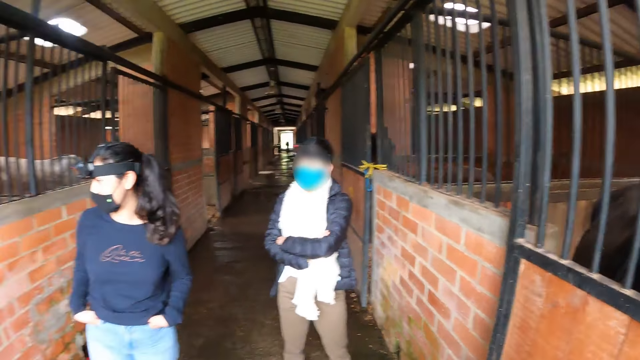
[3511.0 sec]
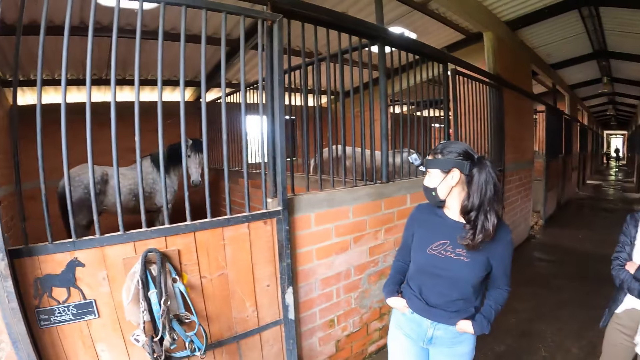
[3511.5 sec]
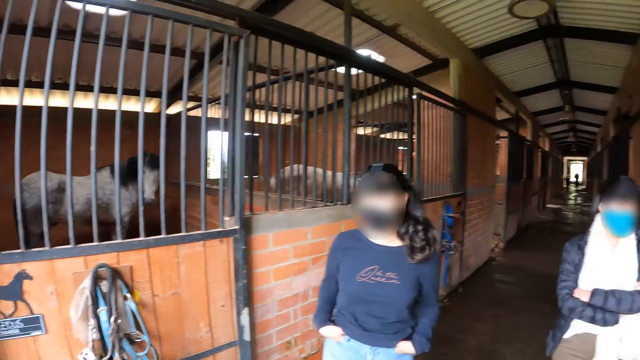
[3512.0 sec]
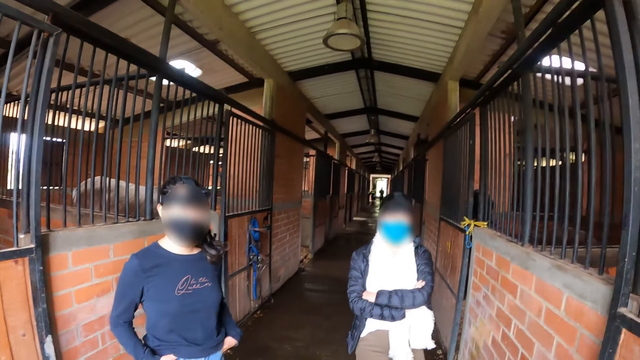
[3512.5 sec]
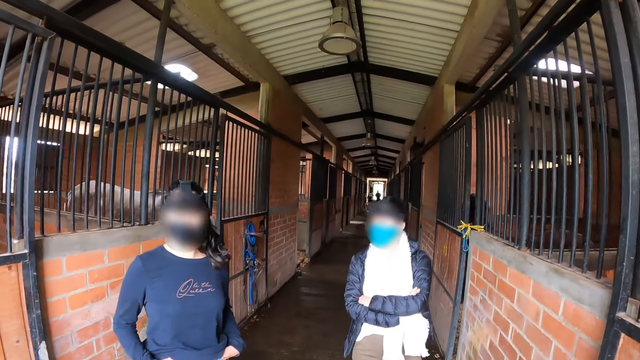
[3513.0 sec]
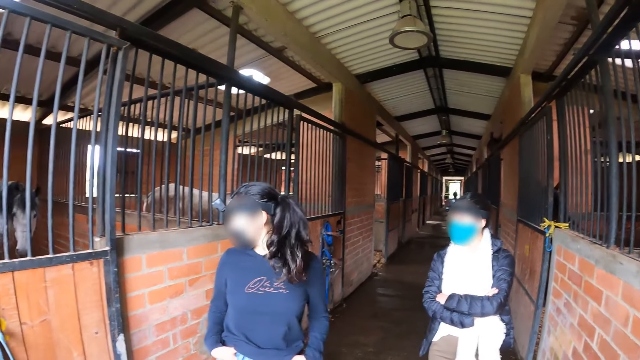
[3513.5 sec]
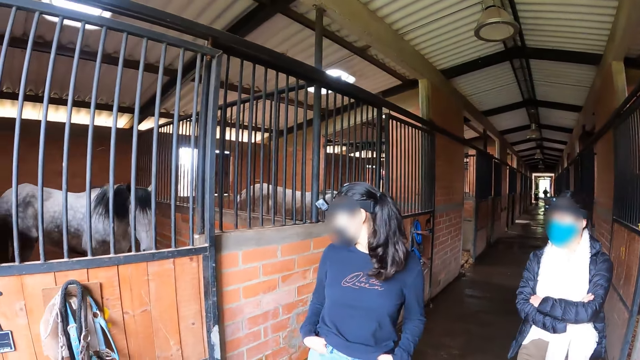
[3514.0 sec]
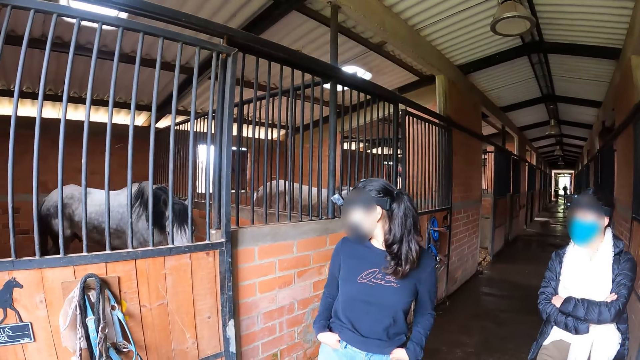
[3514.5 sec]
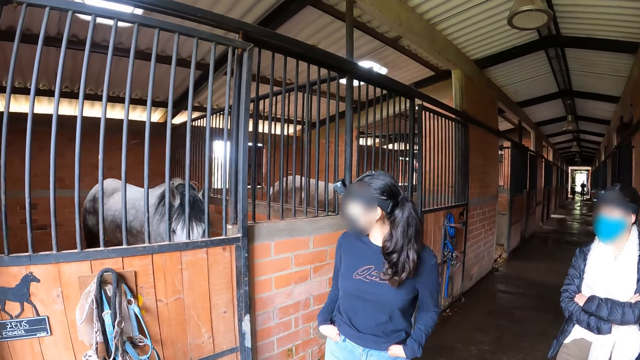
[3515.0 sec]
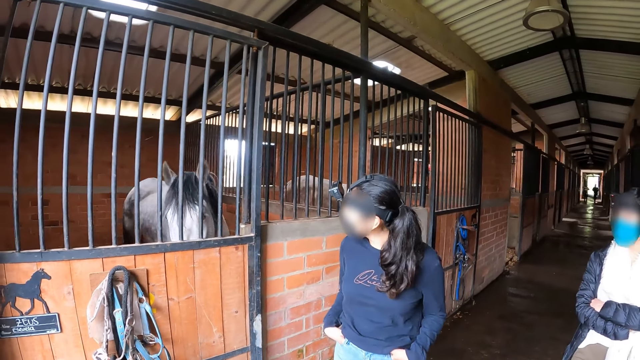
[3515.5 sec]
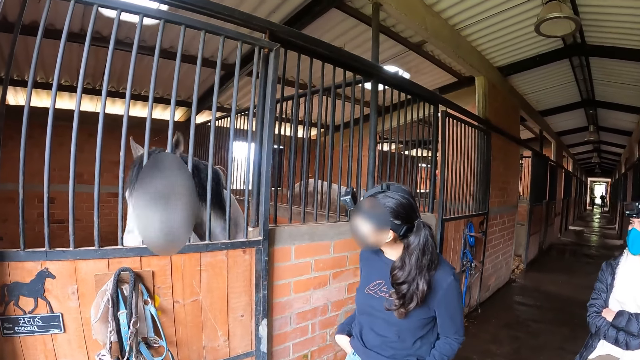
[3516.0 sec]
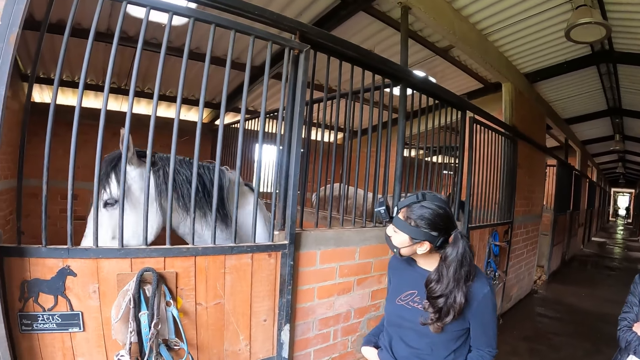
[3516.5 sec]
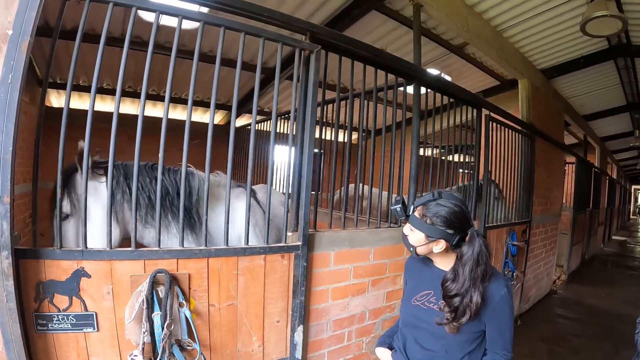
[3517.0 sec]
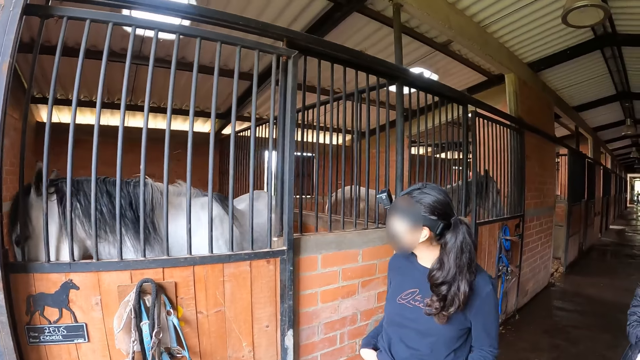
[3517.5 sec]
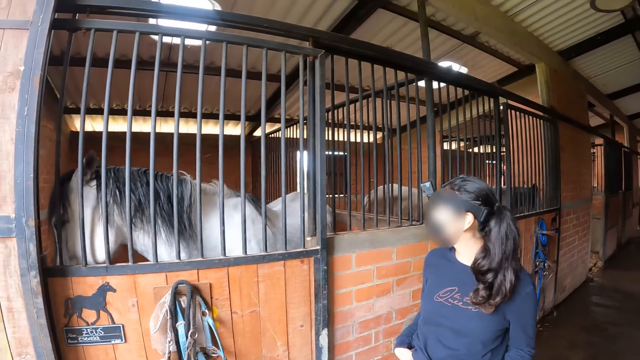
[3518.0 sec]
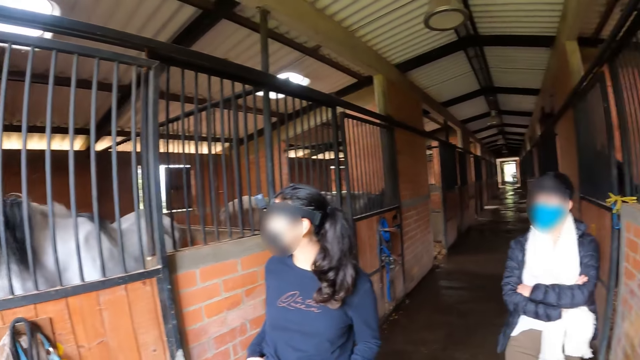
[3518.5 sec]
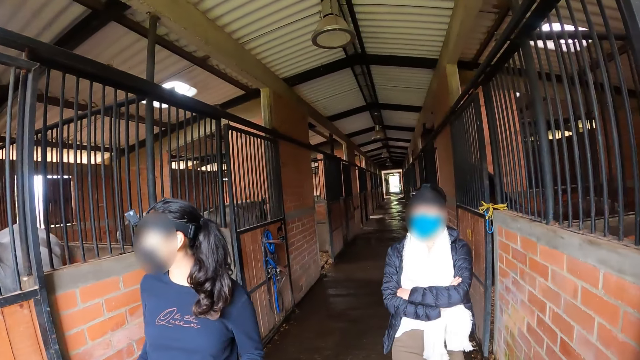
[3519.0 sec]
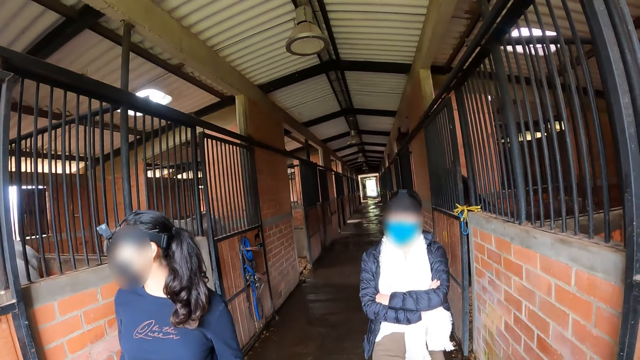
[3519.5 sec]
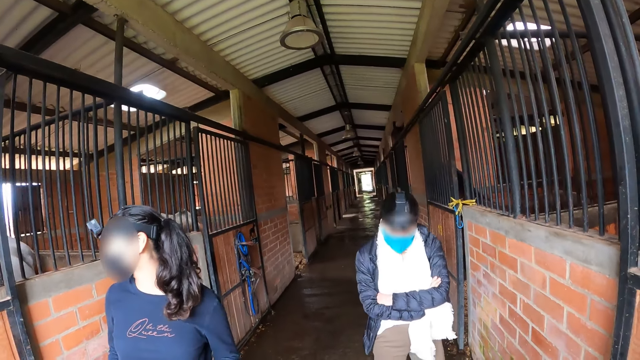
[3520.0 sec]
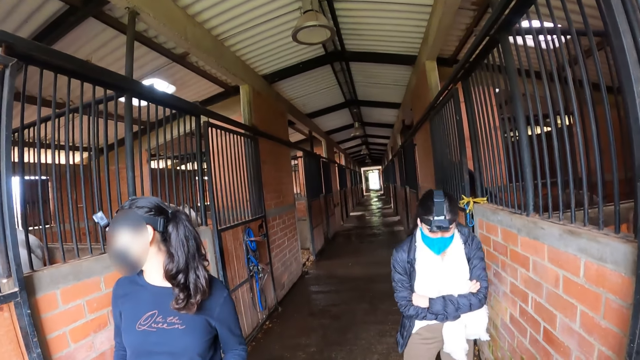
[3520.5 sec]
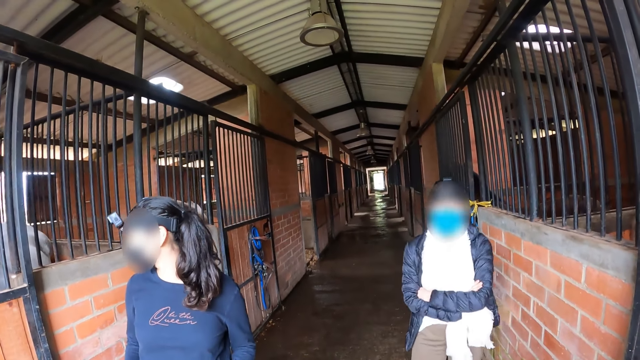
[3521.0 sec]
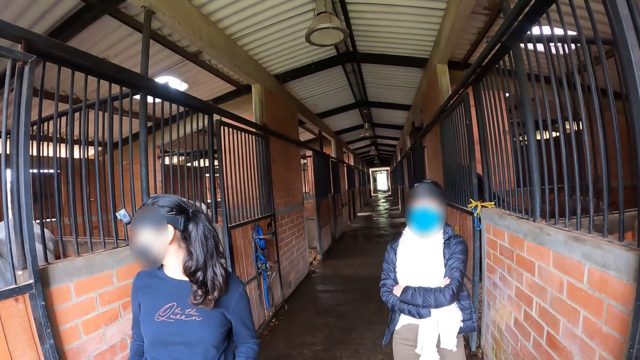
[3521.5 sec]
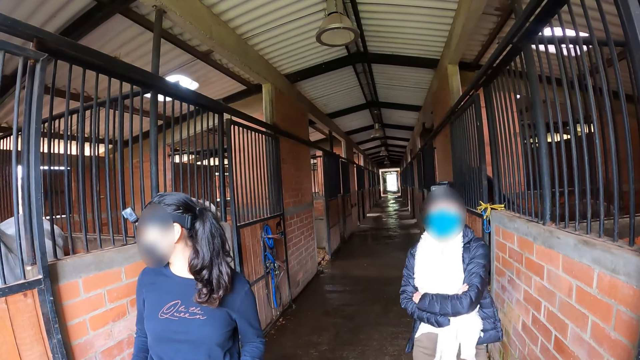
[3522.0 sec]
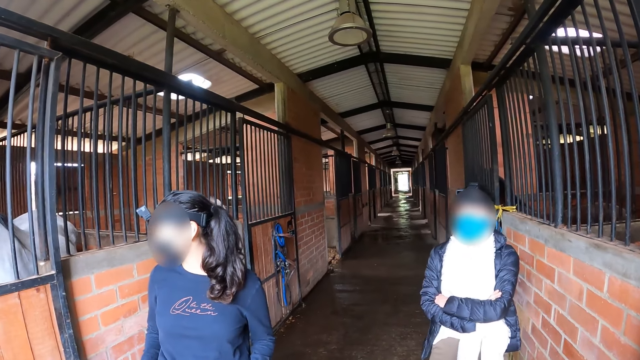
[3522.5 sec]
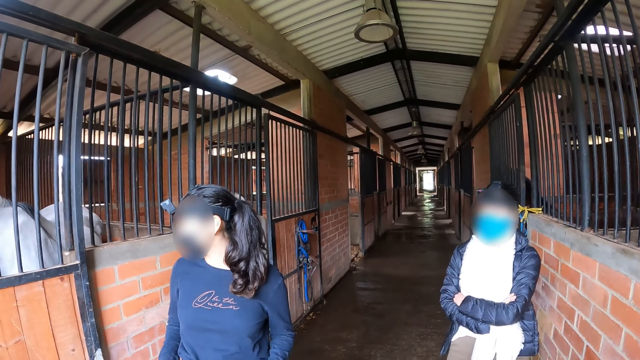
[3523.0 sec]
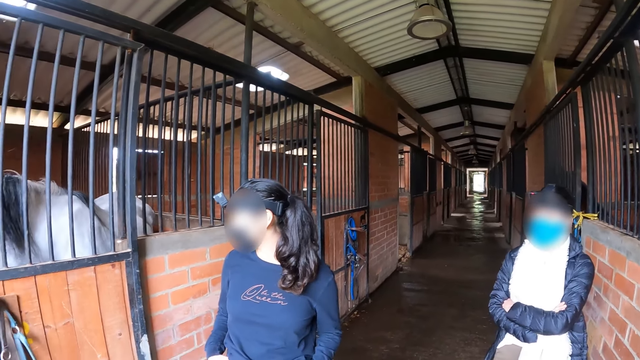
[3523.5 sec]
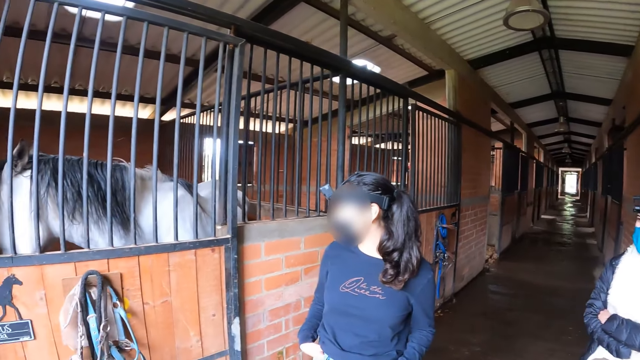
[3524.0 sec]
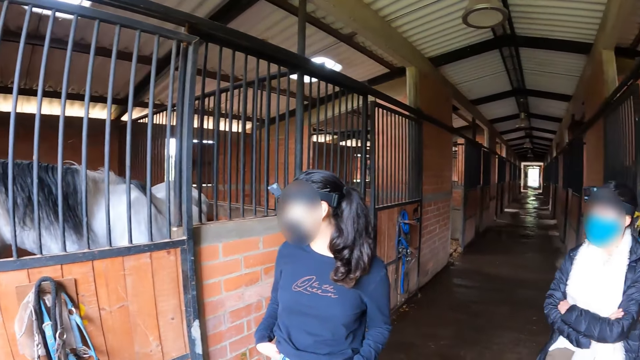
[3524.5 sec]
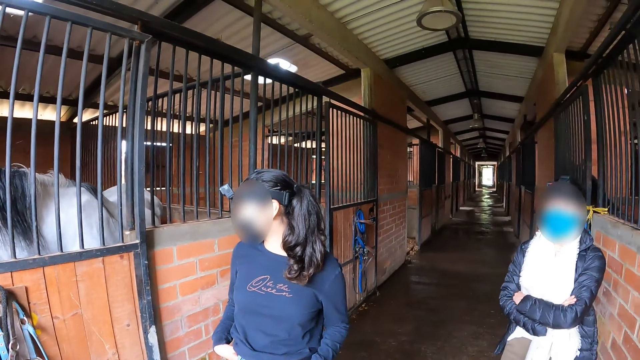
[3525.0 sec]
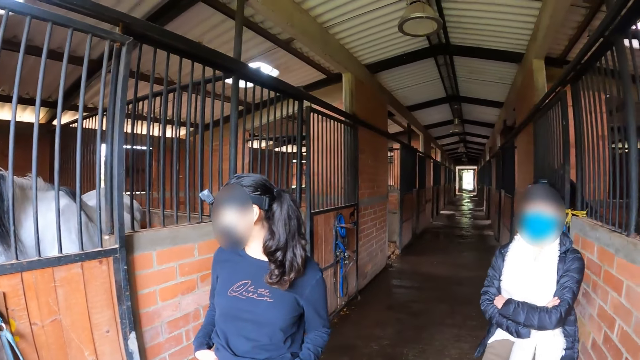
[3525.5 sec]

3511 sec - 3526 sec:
The camera wearer turns round. A person looks at the horse. Another person moves towards the camera wearer.

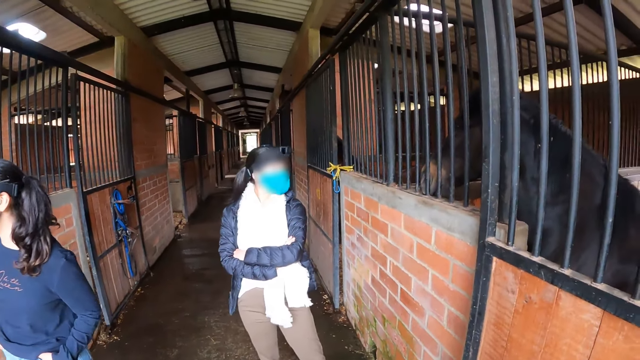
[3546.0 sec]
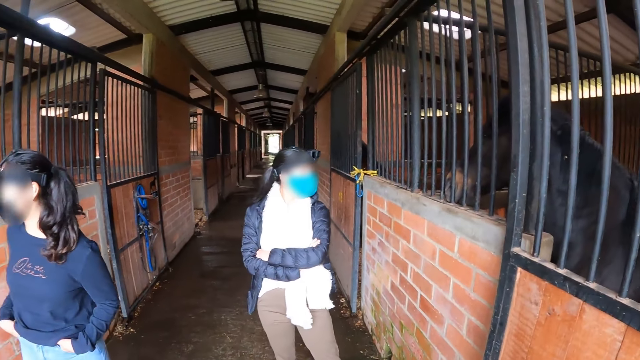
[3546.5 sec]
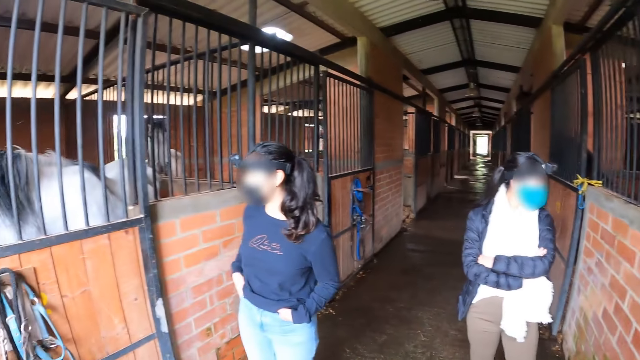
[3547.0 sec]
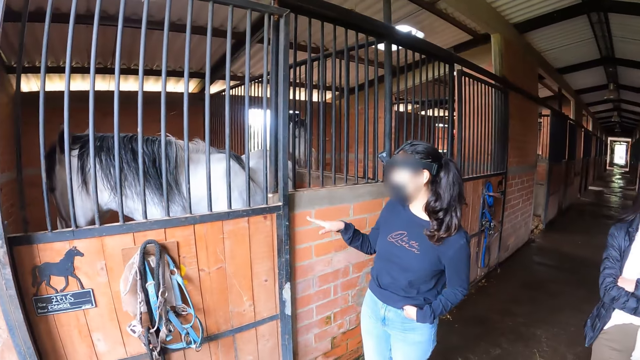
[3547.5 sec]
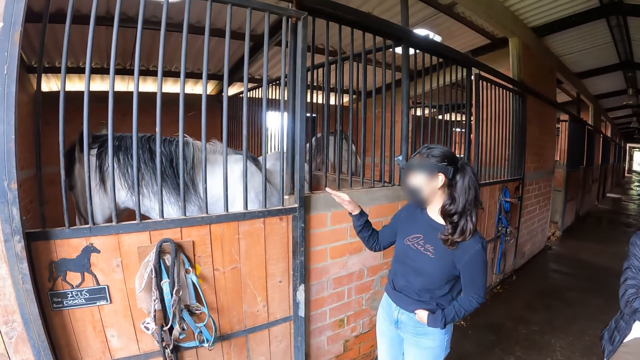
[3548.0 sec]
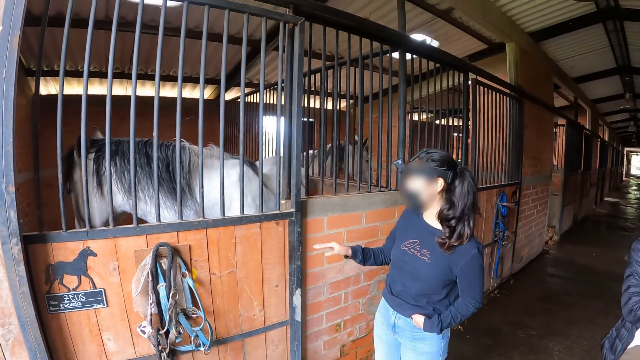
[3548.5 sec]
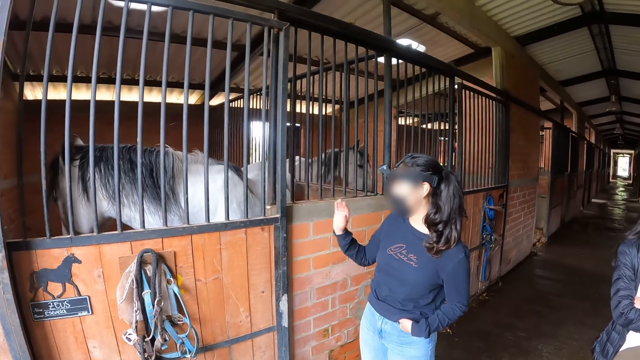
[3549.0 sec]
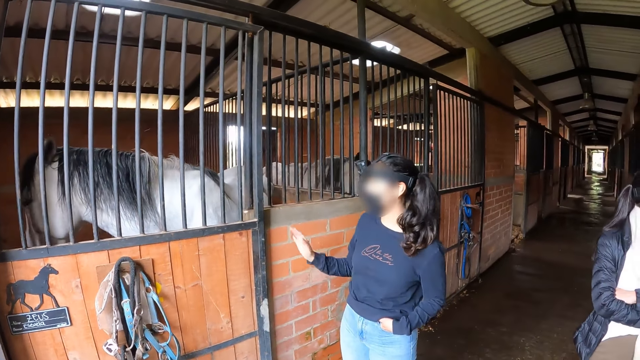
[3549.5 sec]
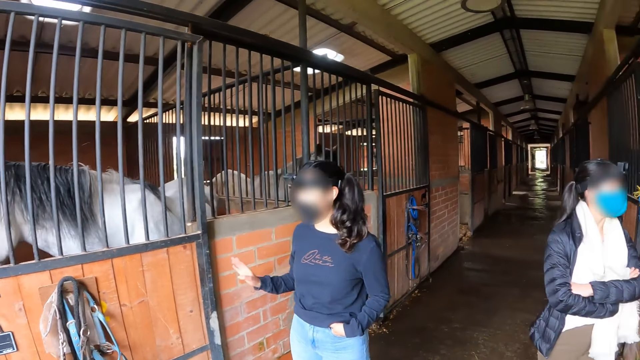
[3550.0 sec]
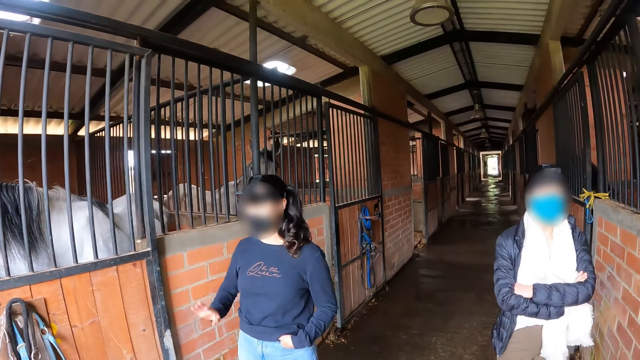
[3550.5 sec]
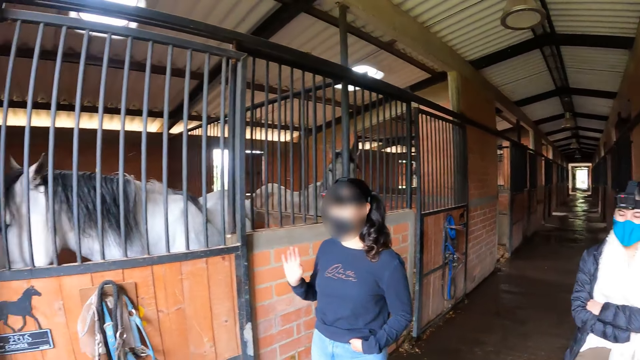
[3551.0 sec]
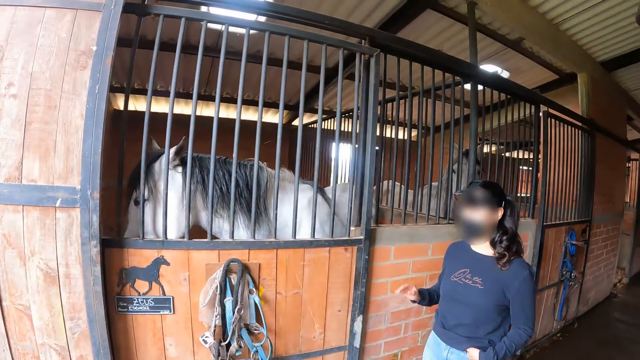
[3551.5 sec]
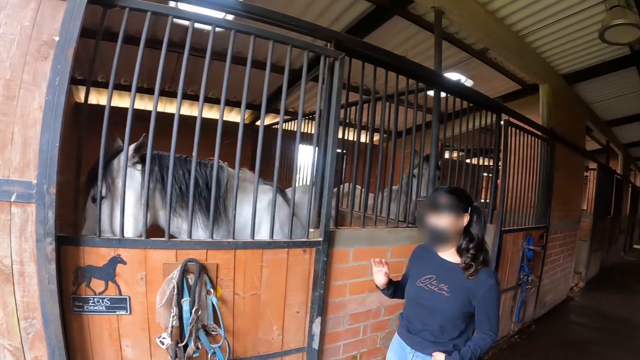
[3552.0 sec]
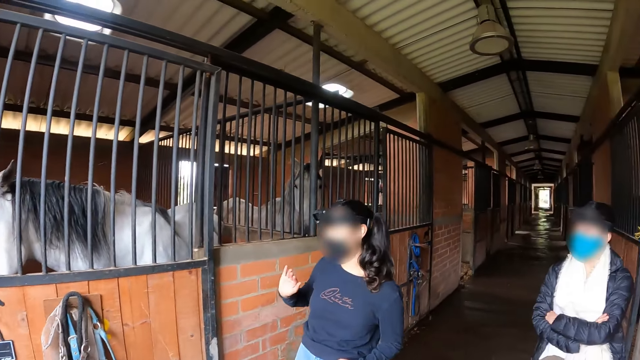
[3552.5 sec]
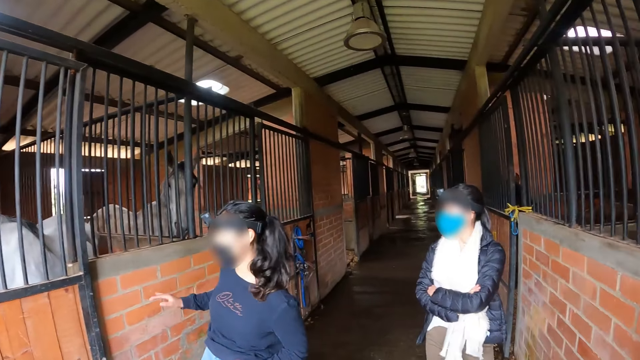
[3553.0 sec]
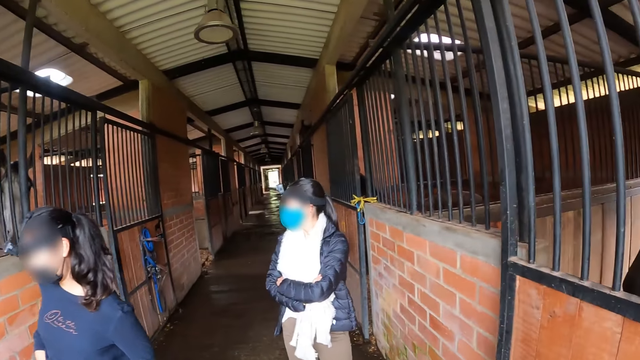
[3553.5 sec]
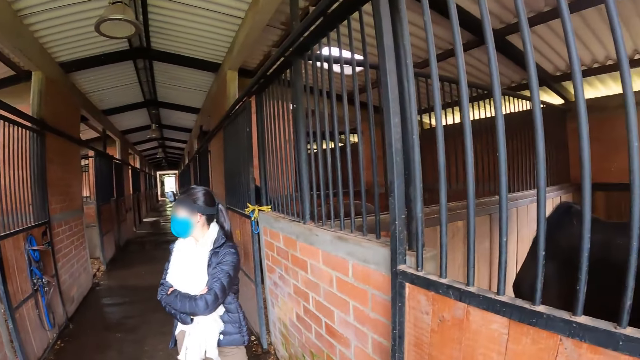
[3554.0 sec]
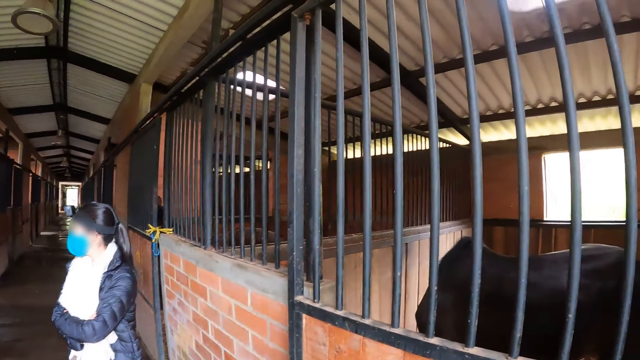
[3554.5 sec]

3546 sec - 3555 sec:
A woman gestures with her right hand.
